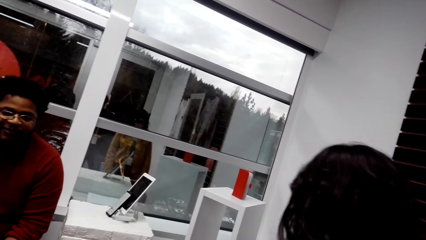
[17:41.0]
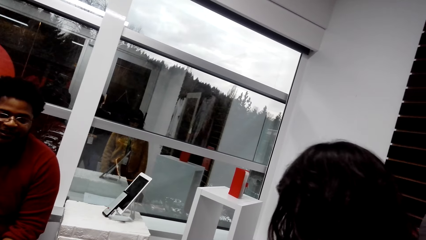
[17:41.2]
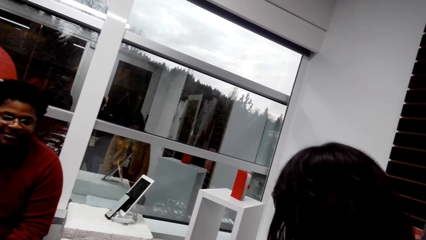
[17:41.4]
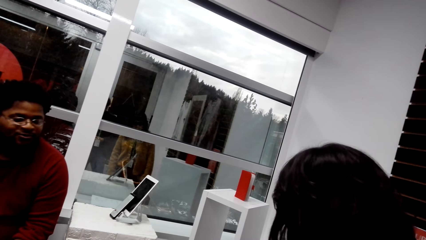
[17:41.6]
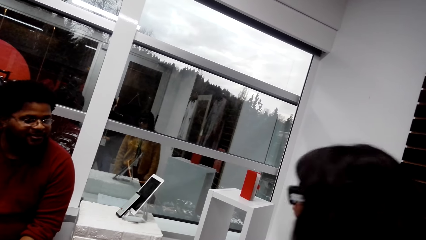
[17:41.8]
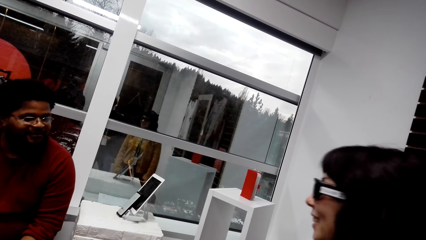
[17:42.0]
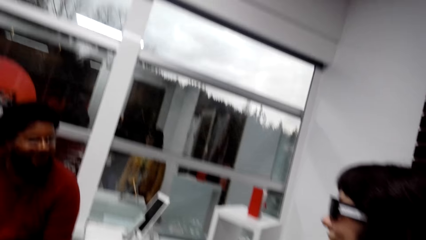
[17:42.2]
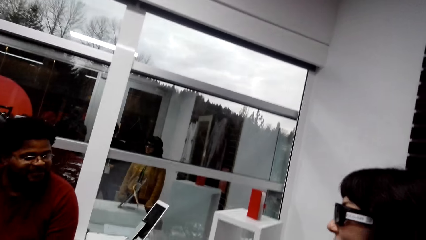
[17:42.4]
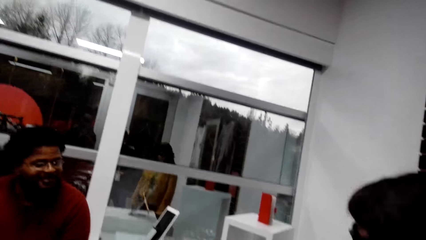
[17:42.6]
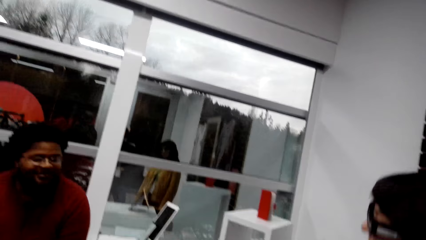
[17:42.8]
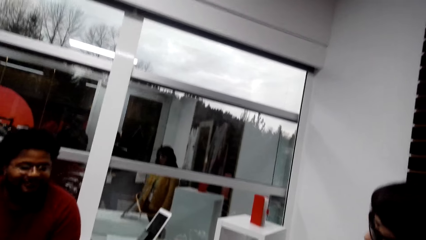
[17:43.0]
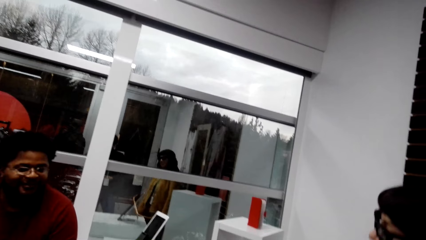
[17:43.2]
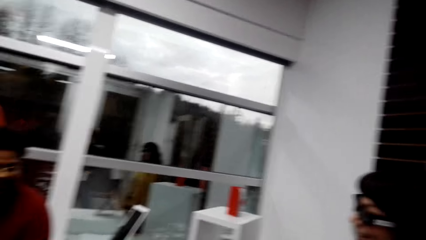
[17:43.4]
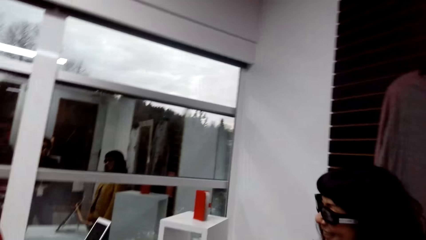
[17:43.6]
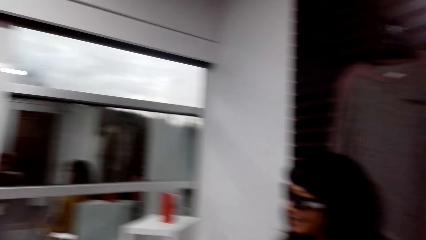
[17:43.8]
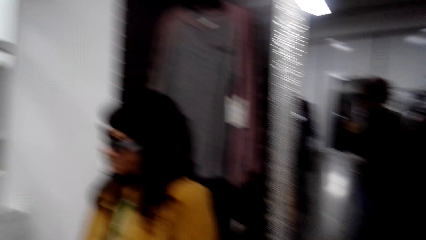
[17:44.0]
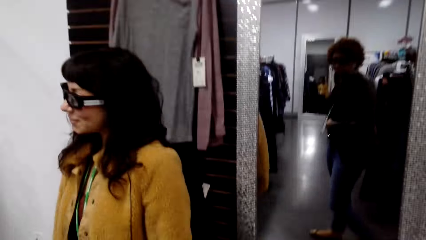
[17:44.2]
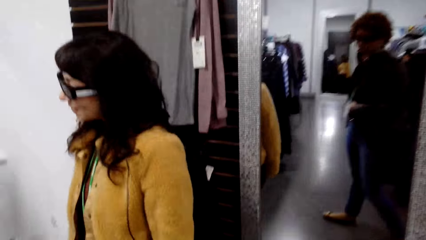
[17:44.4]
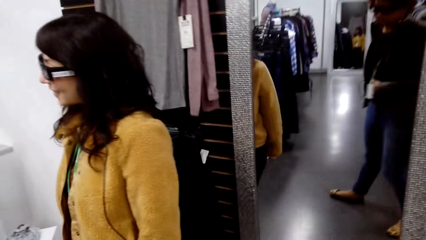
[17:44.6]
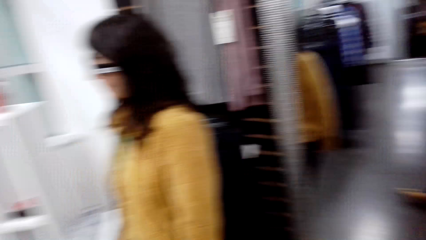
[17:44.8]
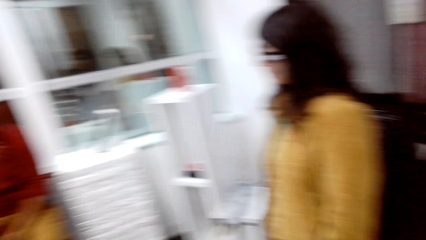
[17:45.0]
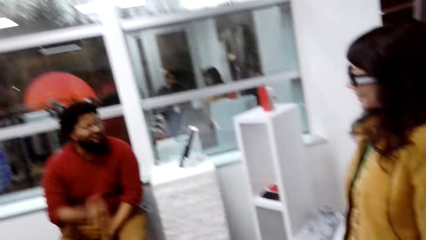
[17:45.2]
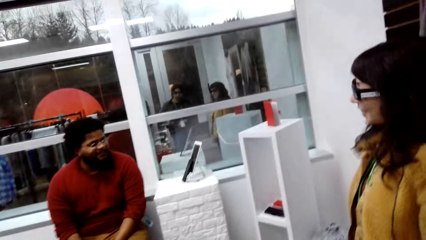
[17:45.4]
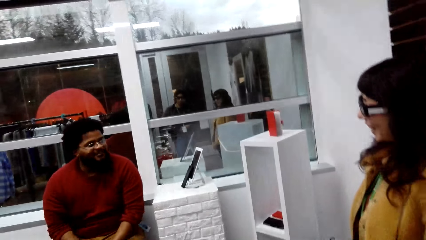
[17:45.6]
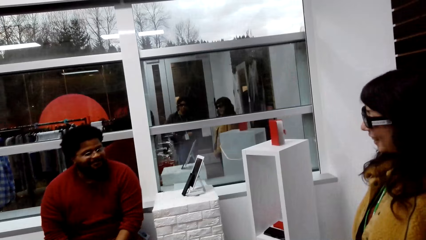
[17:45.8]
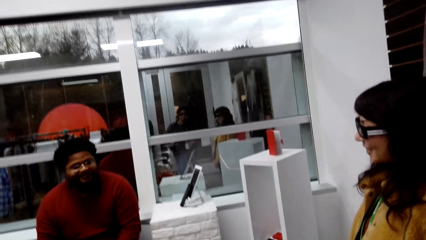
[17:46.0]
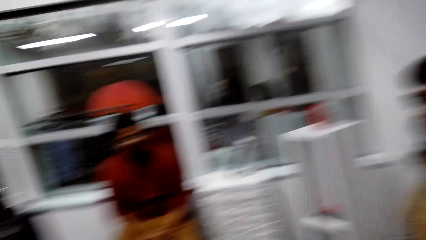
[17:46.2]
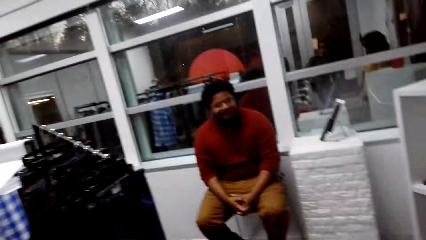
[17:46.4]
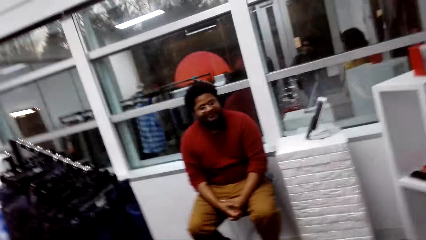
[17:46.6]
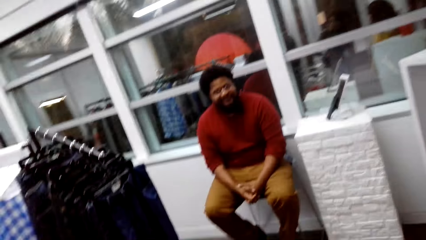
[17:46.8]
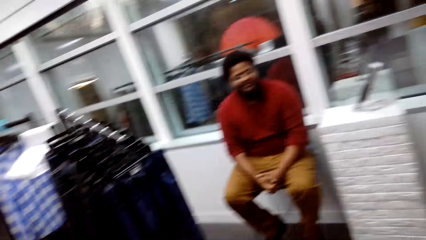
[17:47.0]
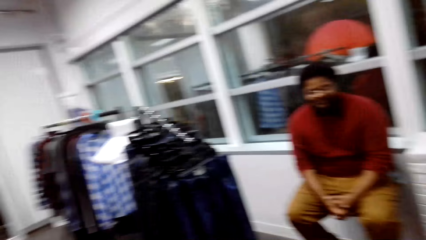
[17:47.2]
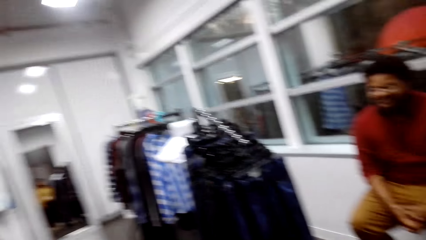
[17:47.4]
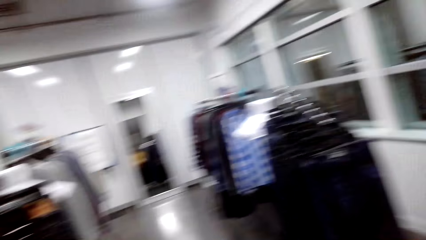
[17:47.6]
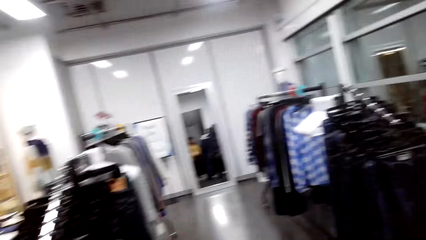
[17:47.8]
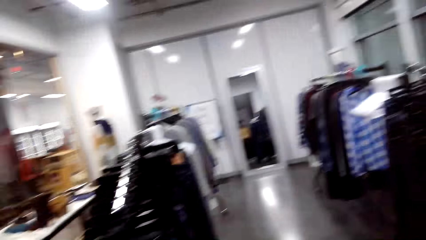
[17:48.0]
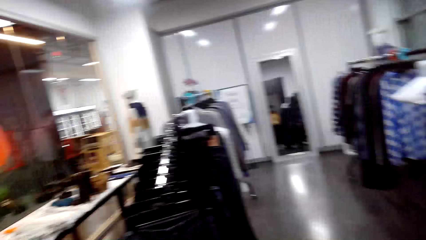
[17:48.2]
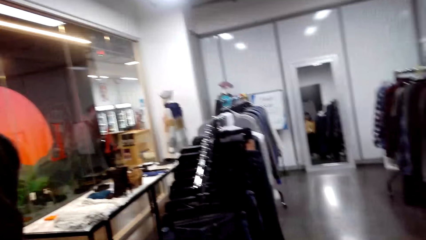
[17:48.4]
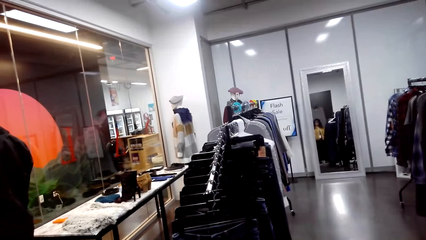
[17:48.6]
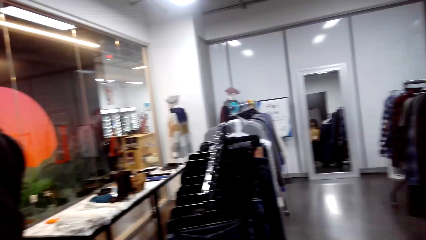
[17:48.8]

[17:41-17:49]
The camera wearer looks around.

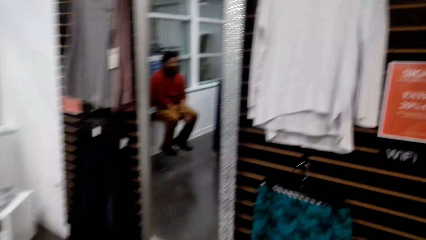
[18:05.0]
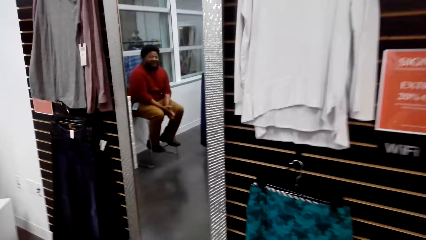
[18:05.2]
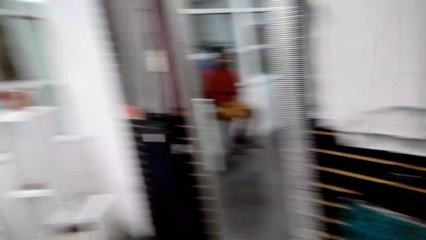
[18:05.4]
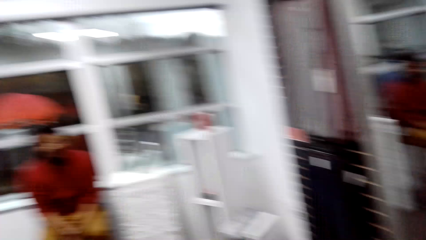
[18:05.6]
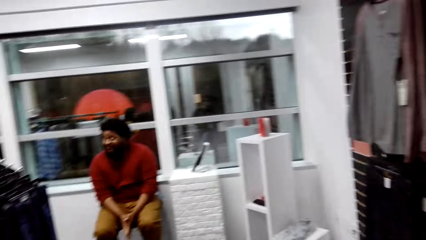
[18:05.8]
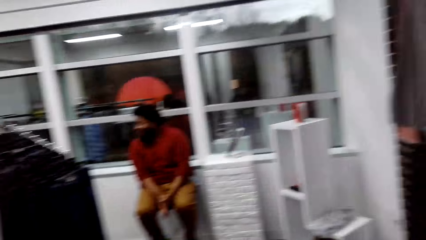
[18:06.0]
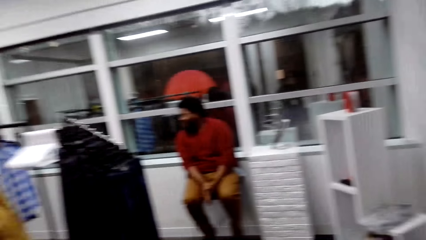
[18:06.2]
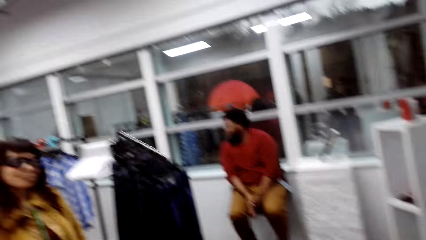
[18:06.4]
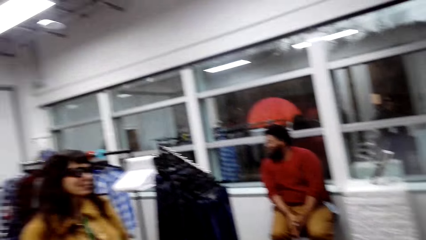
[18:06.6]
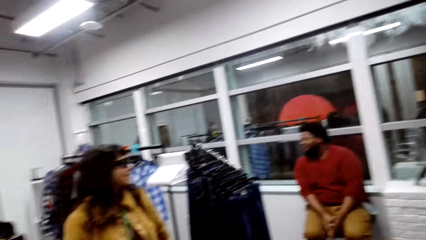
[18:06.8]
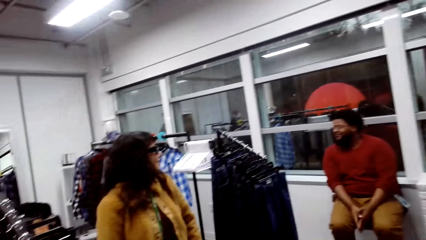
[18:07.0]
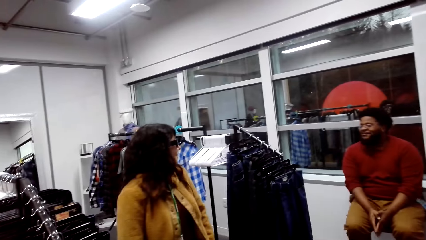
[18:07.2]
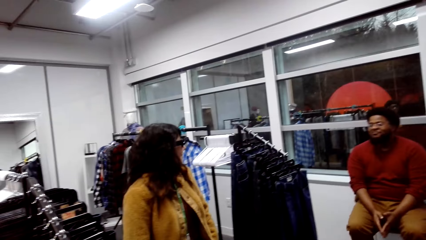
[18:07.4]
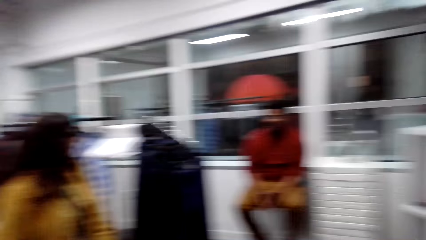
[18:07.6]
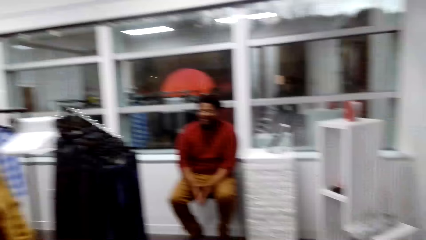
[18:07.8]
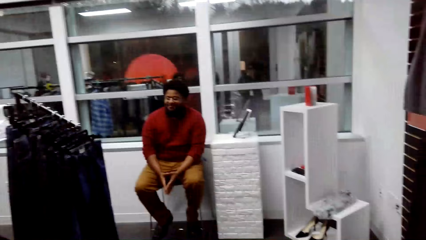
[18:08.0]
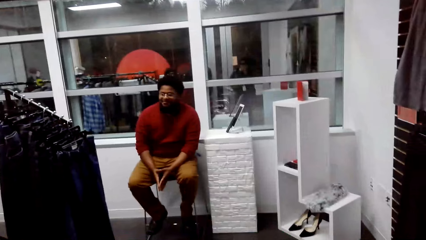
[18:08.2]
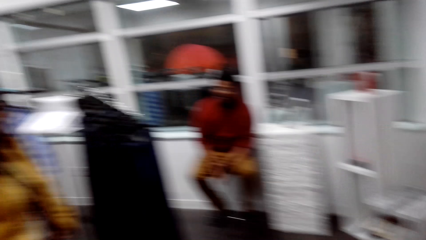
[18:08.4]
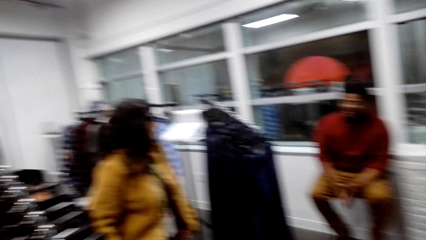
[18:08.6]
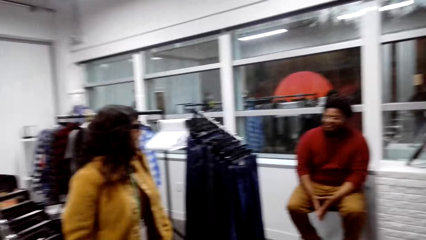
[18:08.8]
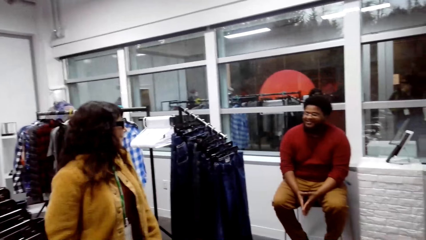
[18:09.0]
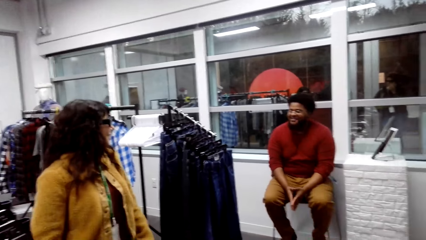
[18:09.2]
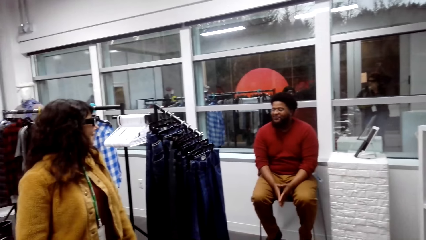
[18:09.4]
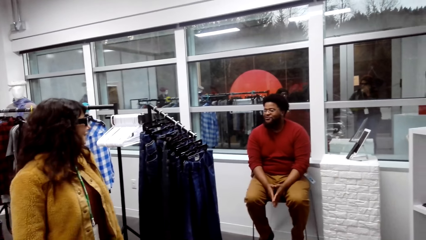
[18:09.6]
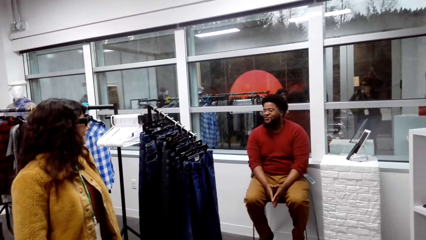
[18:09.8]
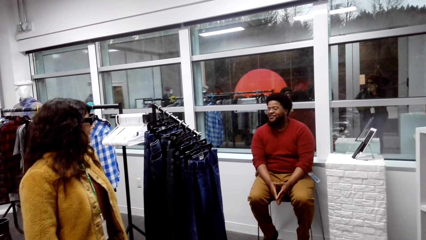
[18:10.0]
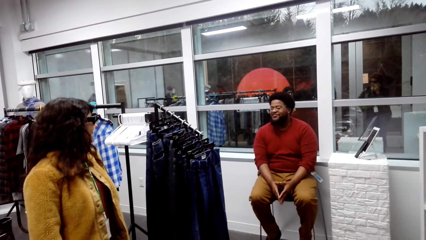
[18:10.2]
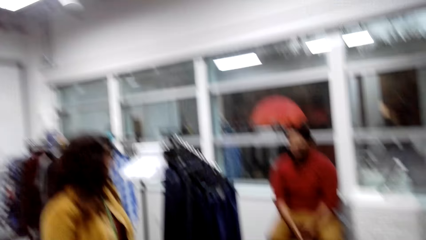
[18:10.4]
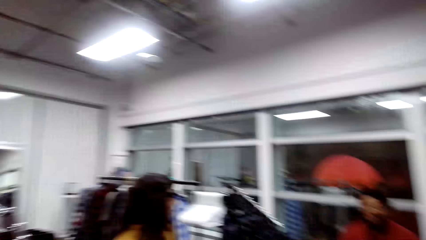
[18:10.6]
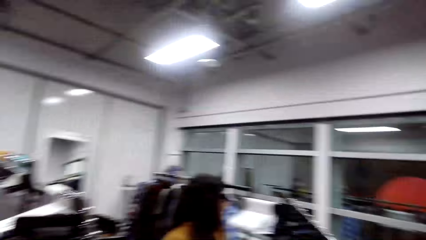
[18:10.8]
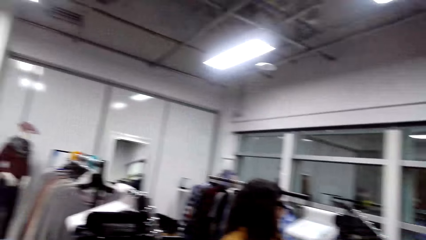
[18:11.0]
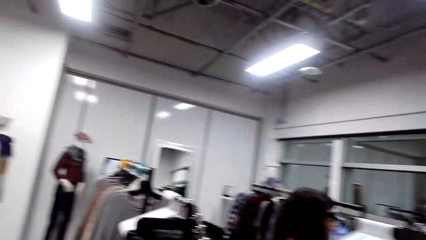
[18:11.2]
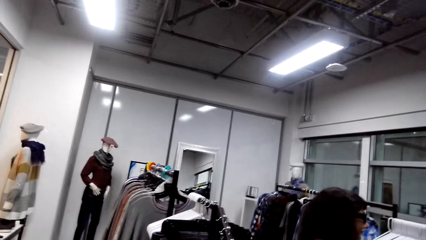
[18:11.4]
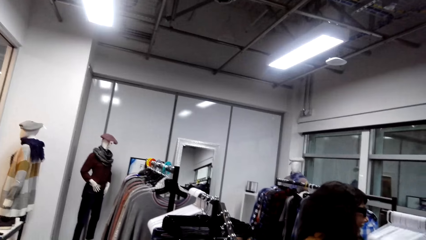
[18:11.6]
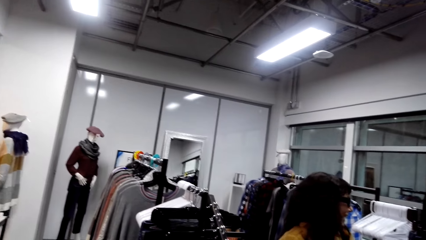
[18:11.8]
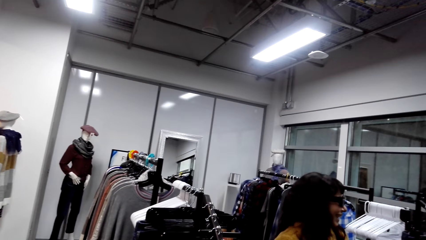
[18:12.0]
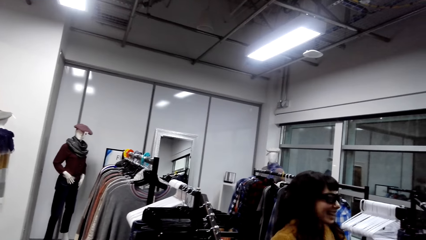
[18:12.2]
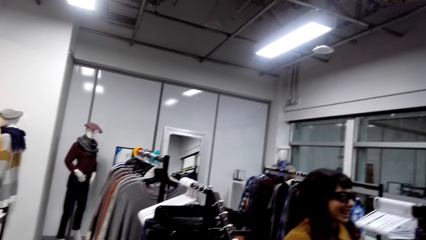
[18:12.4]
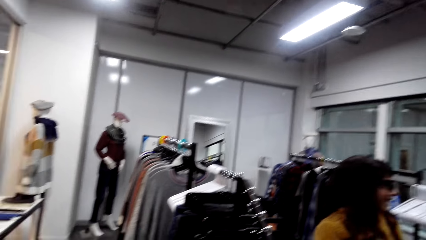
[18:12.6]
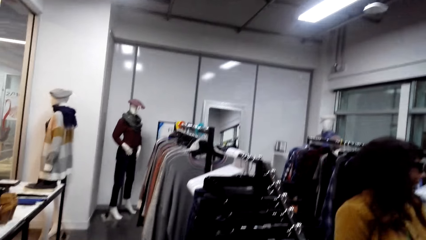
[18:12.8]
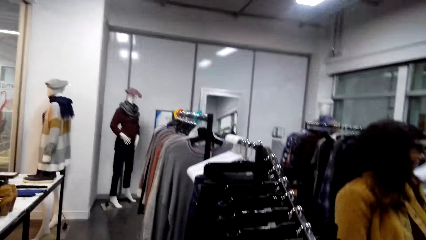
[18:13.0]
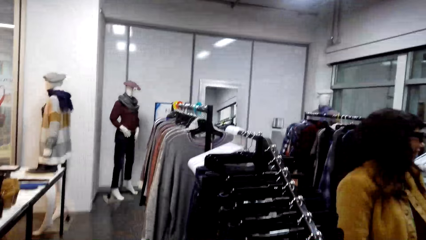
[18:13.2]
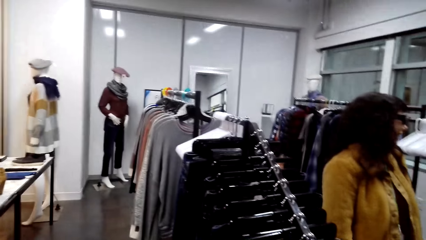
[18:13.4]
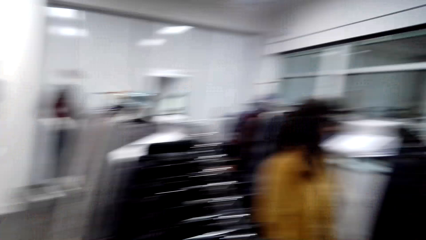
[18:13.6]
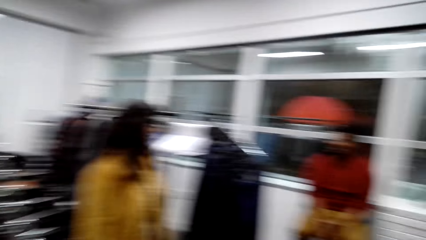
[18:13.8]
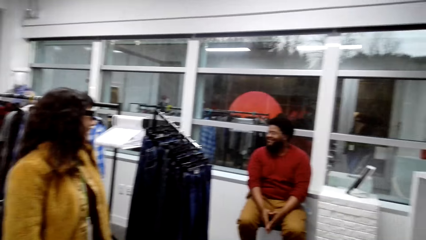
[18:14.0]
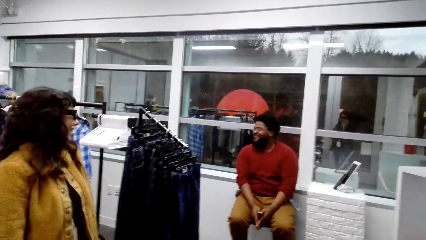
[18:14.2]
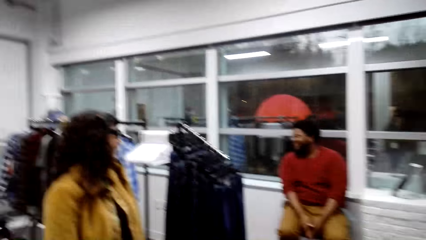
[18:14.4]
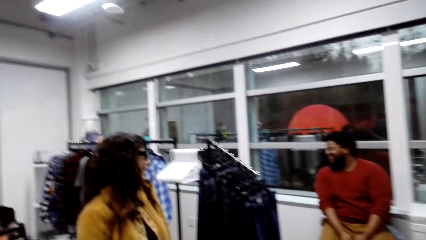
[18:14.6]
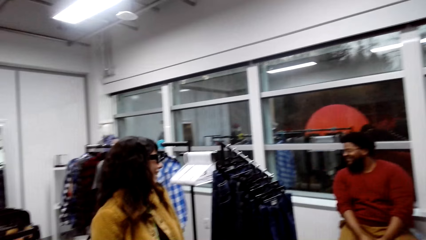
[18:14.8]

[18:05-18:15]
The camera wearer talks. A man talks to a woman. The camera wearer talks.
